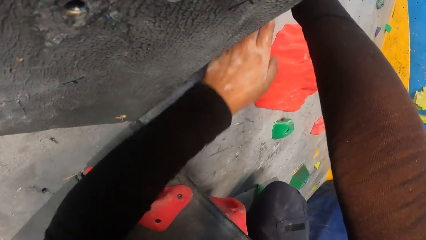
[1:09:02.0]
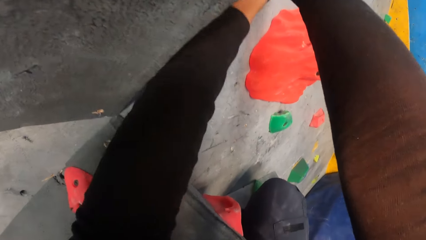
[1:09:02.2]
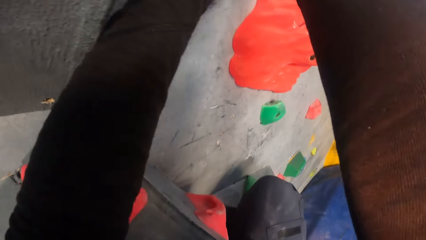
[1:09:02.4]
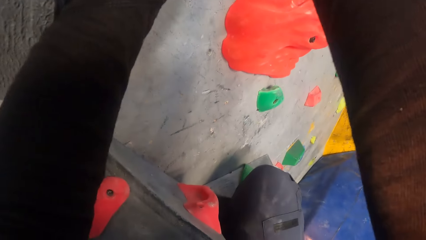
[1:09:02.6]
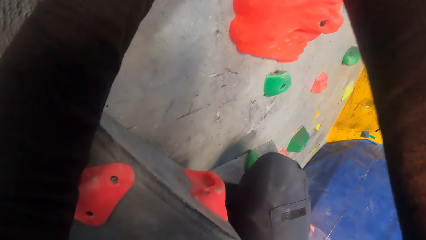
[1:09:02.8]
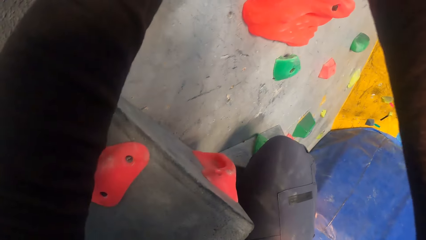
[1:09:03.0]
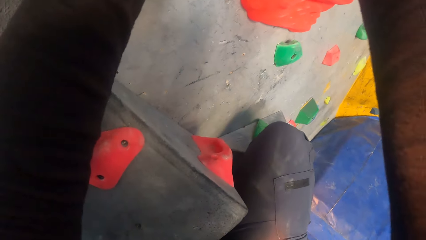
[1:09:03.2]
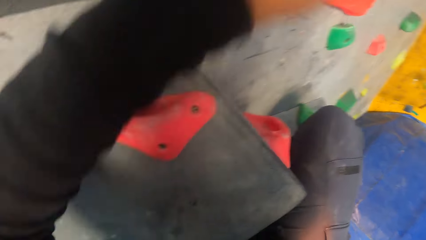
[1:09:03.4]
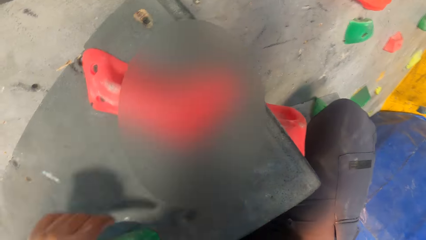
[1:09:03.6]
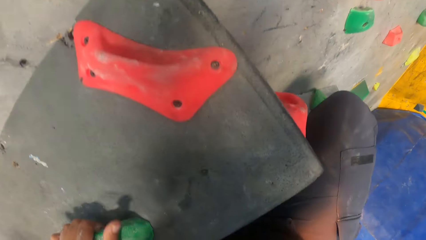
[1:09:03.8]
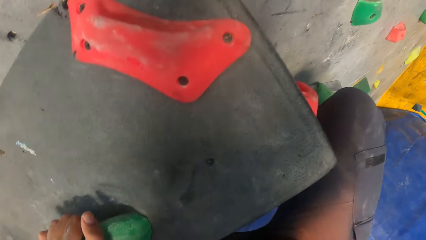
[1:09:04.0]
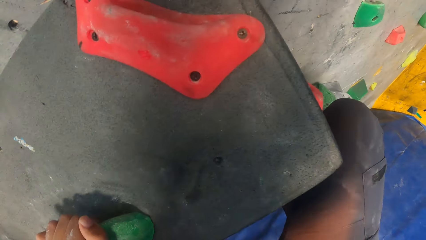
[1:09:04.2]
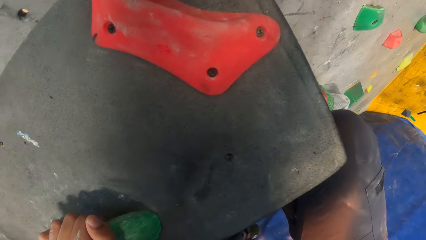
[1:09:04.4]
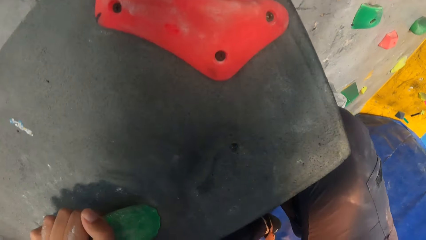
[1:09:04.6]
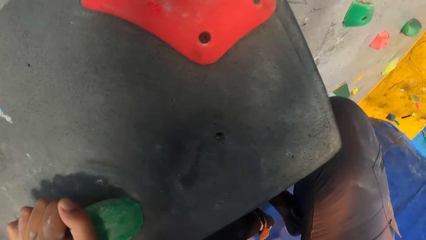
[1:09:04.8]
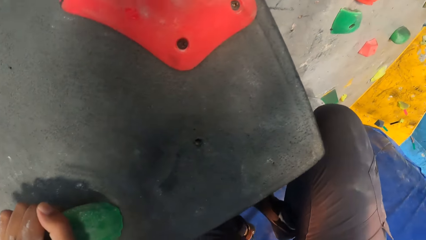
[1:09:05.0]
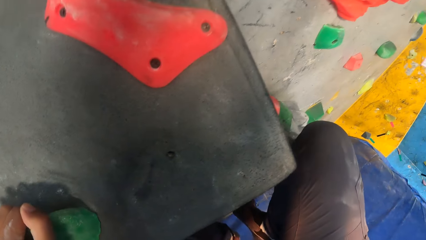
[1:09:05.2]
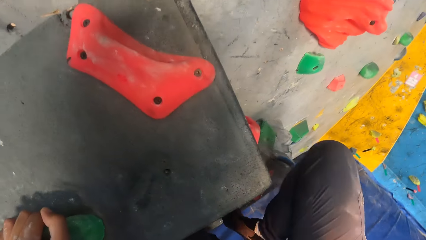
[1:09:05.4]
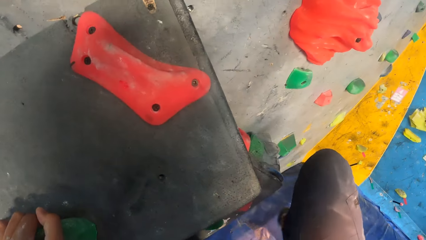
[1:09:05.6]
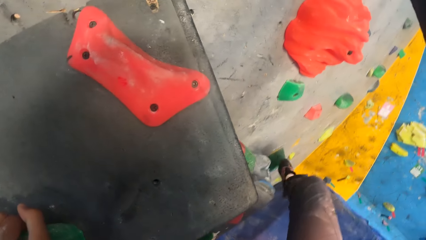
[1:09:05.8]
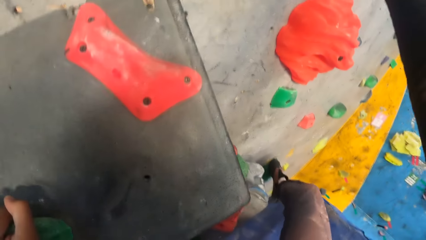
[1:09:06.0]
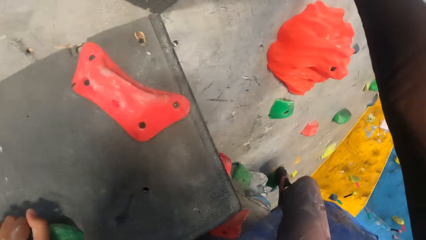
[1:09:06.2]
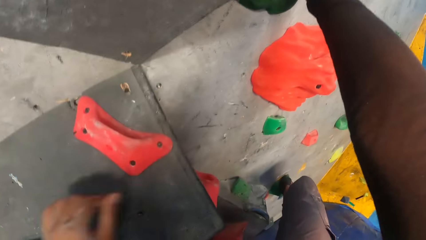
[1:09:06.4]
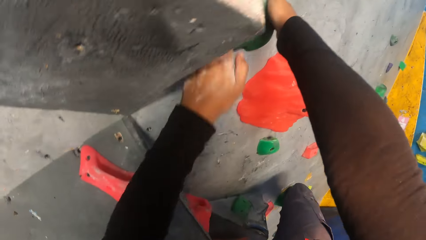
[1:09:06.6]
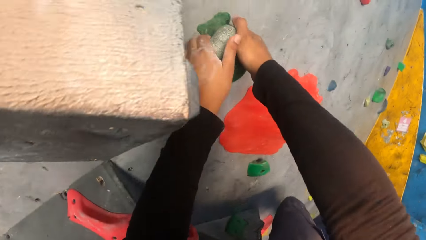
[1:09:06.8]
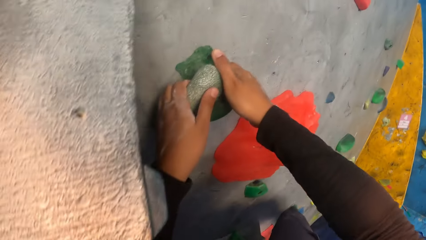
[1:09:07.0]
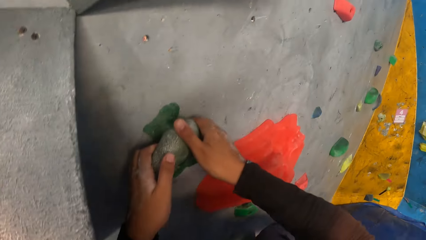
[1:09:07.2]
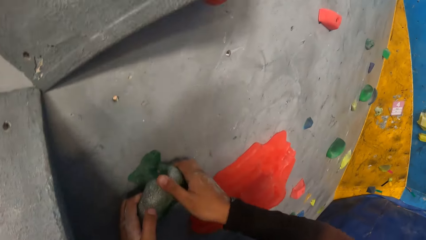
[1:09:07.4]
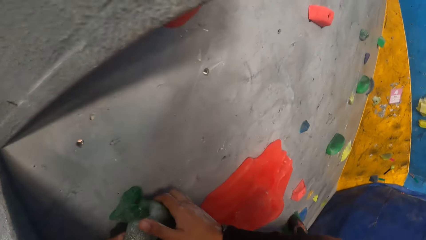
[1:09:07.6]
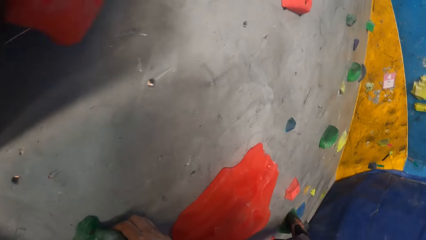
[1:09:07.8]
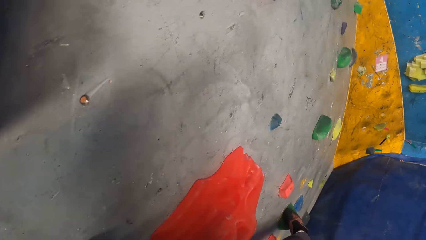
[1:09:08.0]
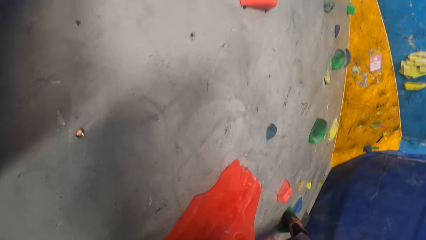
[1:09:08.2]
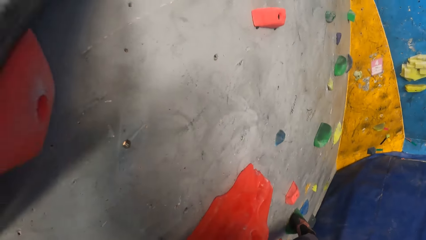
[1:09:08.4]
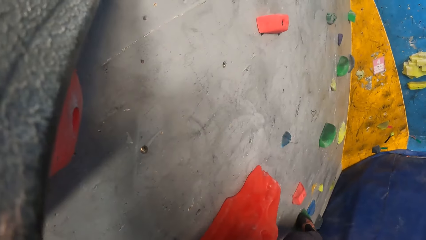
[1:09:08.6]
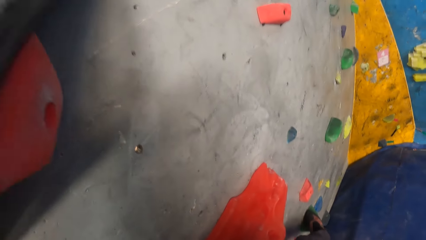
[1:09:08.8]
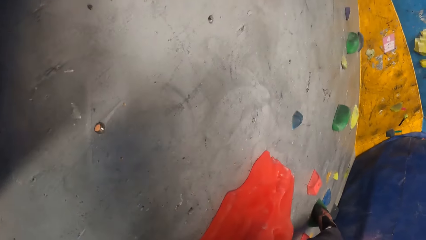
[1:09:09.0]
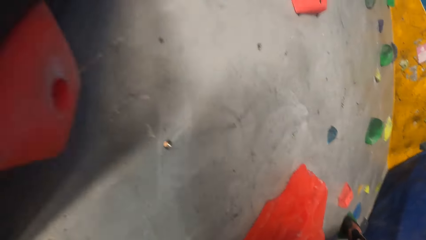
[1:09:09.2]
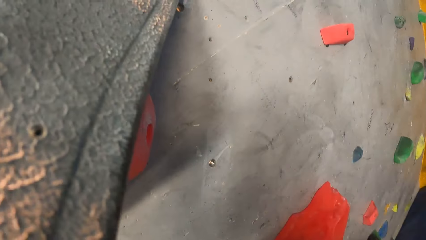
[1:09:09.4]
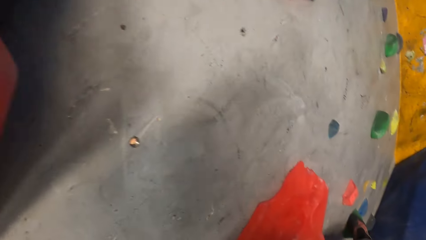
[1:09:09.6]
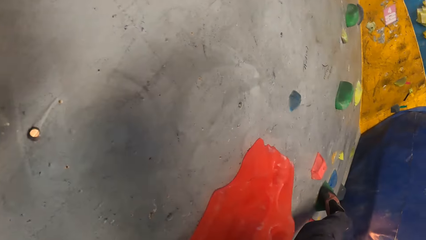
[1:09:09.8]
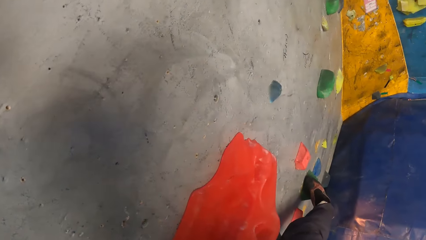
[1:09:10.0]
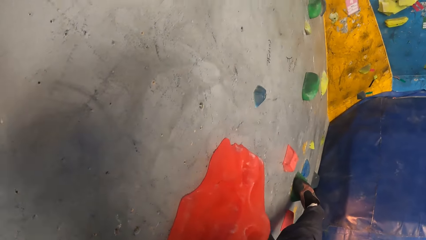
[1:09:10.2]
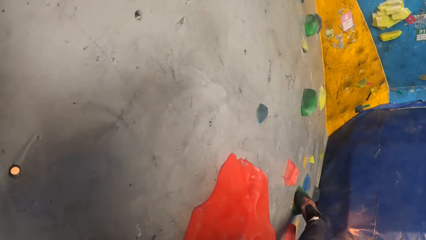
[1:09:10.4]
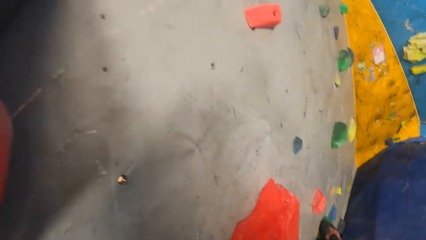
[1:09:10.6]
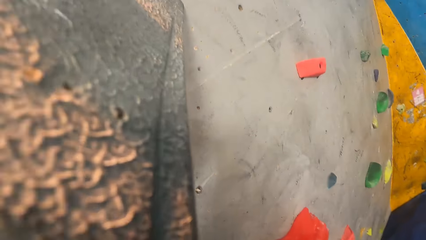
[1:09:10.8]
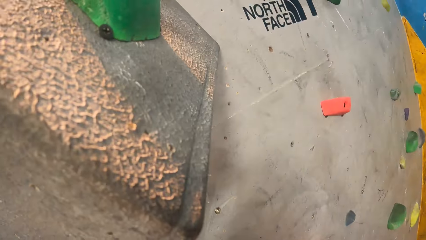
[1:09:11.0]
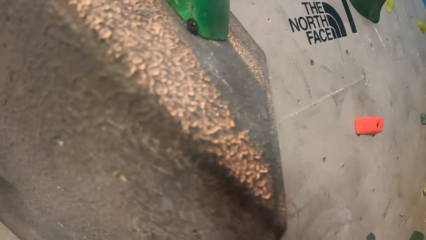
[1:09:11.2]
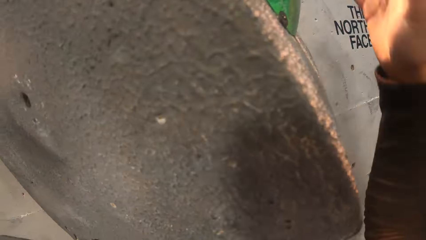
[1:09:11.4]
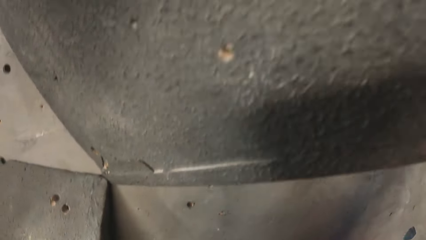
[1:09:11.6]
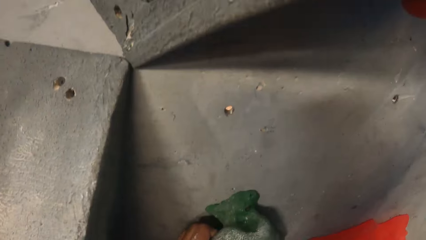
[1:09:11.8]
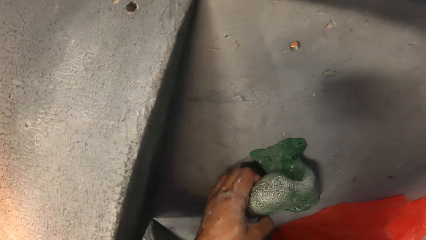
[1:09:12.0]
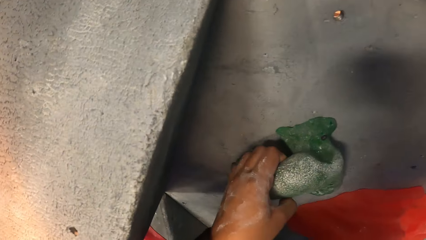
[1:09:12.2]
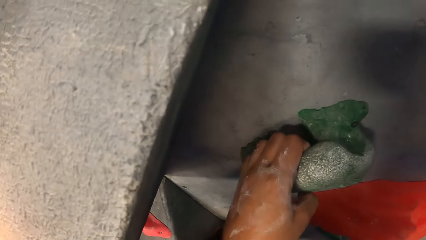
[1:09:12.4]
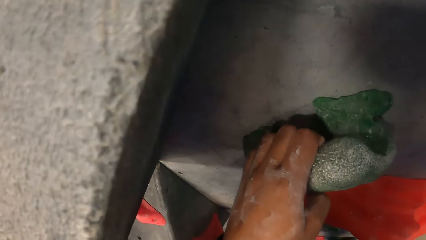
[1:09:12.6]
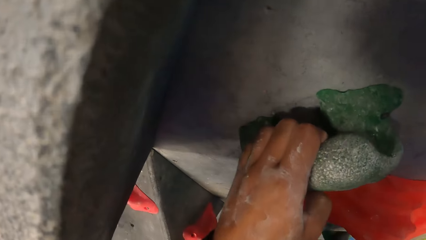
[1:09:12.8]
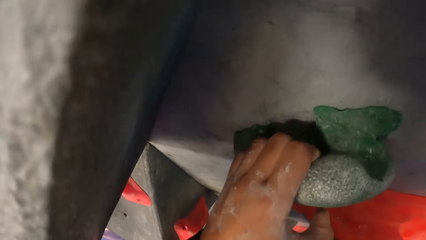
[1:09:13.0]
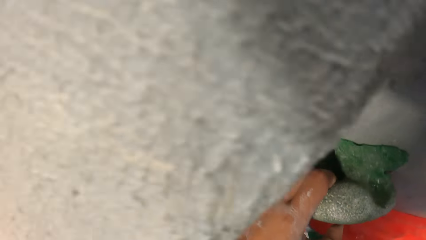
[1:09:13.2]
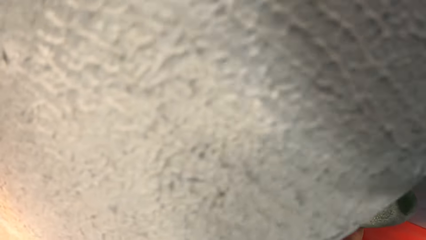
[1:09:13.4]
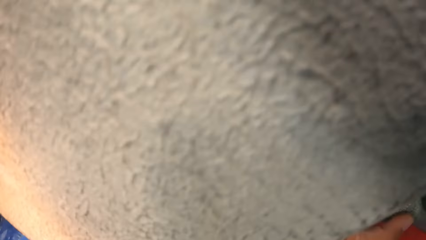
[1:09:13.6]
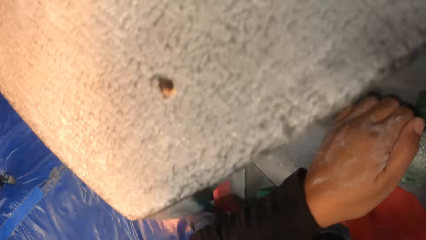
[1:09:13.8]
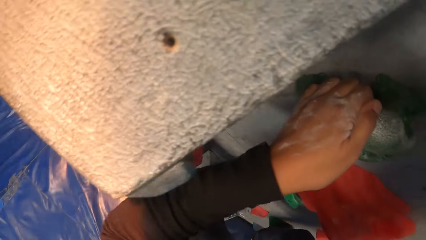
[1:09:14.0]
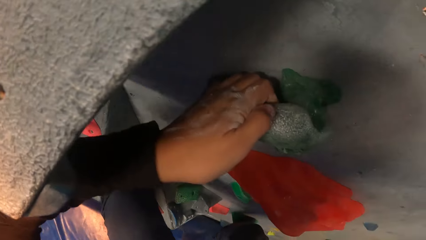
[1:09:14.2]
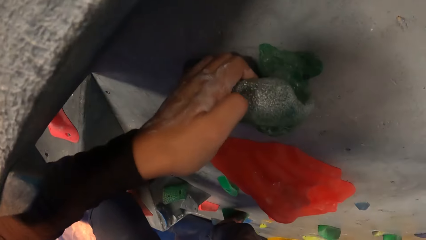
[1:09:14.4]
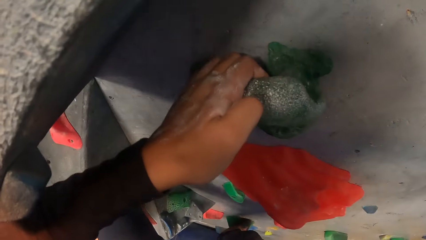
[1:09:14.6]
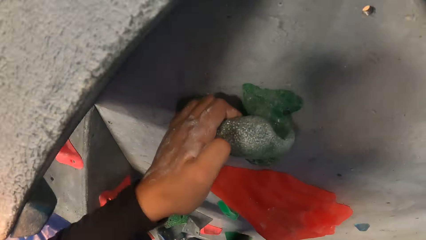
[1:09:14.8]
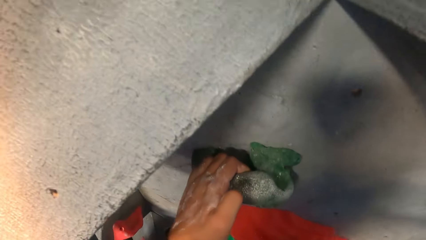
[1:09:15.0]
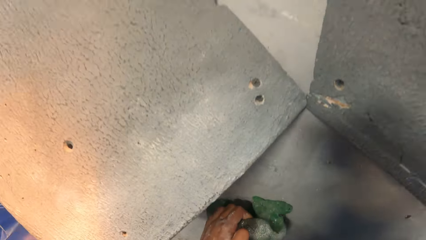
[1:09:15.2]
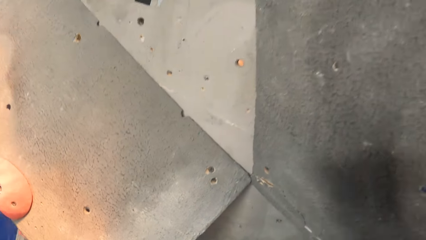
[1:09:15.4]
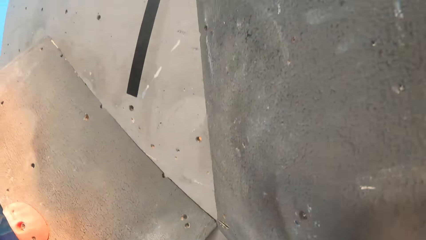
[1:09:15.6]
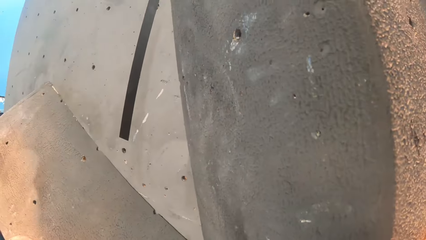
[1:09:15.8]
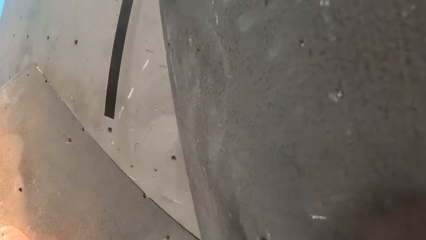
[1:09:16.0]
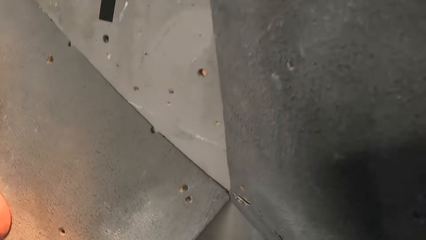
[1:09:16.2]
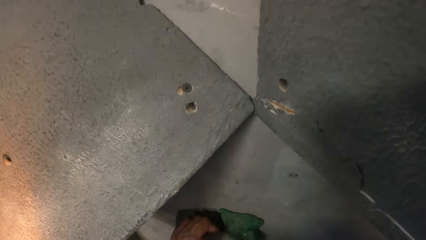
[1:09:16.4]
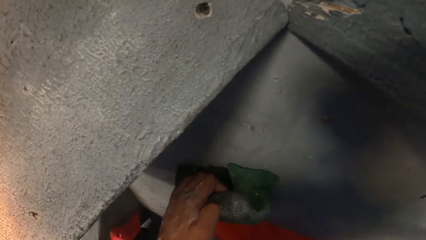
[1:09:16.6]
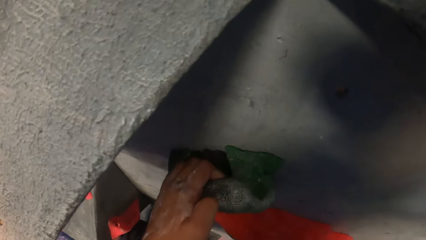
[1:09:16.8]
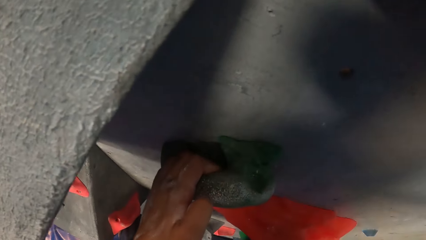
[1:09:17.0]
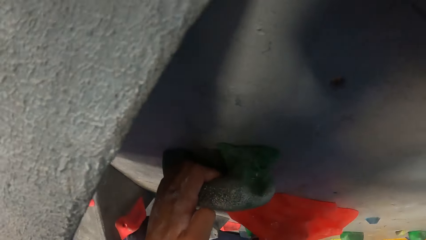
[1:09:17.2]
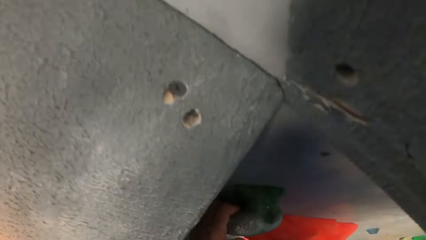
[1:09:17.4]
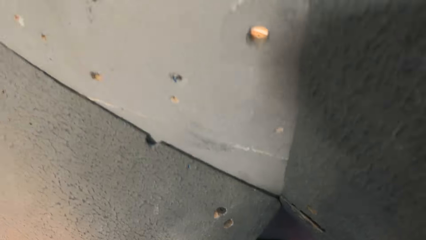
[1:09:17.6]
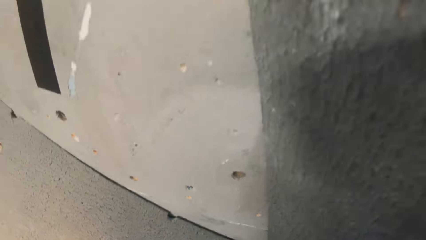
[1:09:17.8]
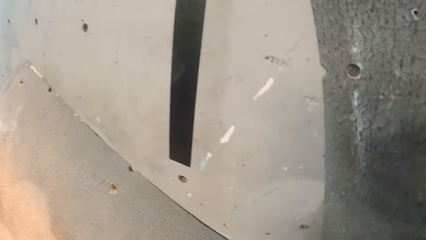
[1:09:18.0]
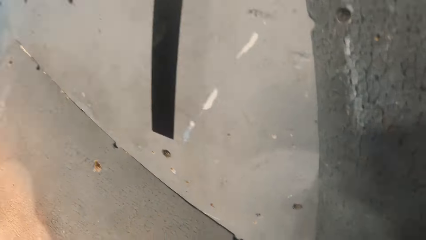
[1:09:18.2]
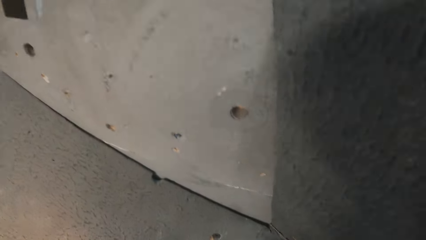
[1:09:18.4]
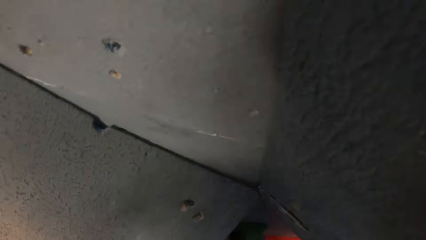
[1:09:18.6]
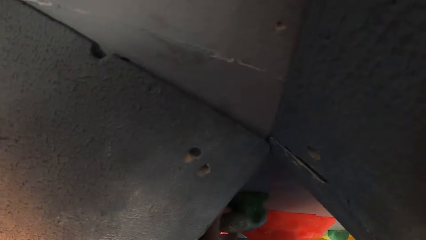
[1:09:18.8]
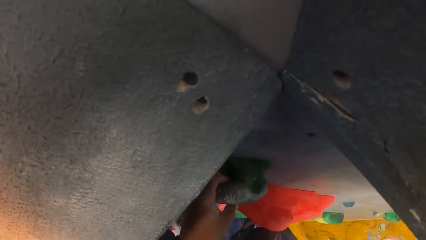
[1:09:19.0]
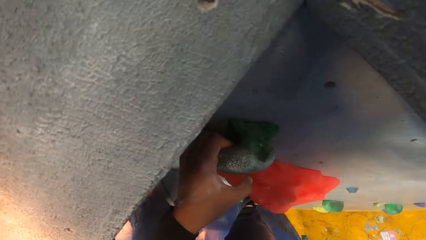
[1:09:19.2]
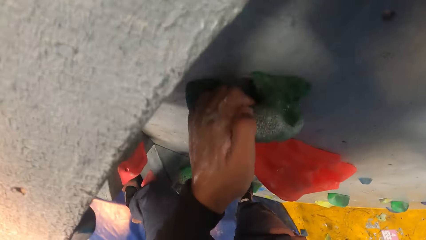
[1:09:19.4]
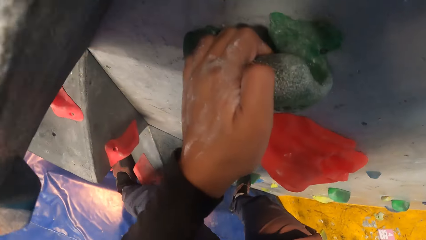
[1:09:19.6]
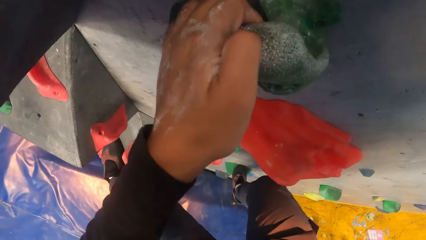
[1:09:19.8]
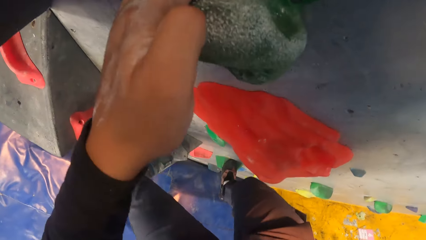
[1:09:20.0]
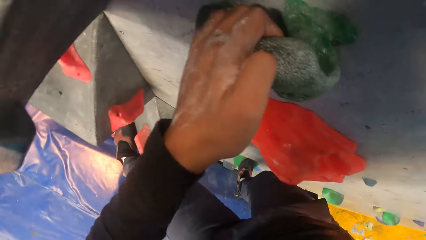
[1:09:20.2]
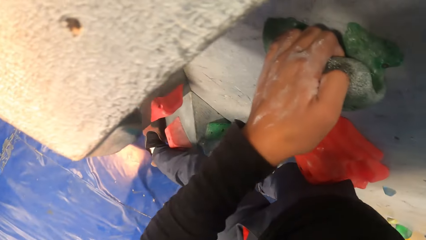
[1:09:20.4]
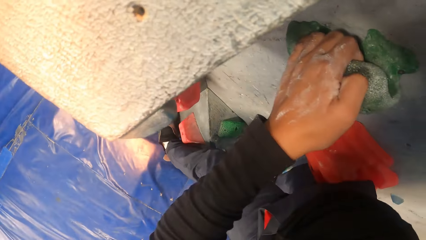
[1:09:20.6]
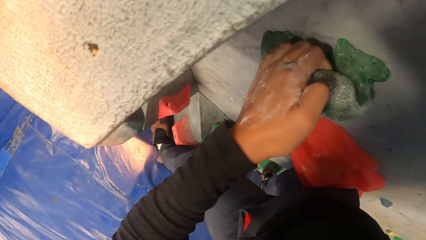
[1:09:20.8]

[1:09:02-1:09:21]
The camera wearer holds on a climbing hold, steps on a climbing hold, and holds on a climbing hold.
